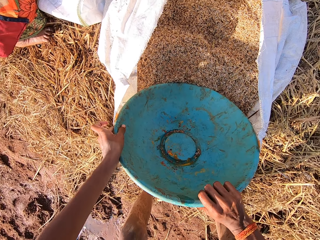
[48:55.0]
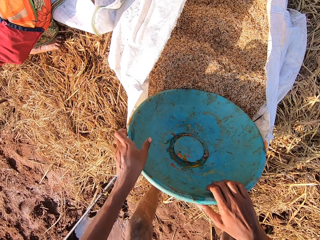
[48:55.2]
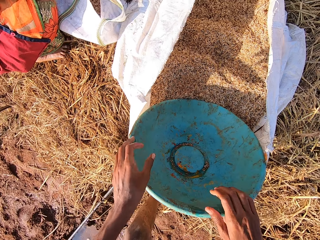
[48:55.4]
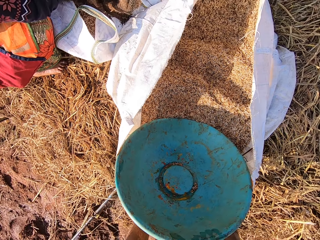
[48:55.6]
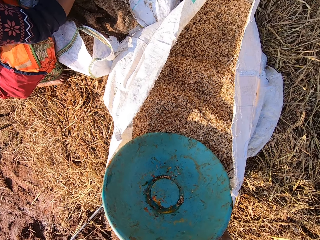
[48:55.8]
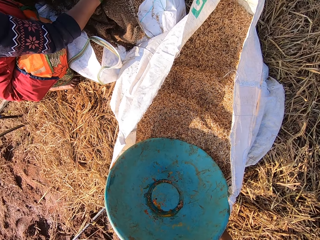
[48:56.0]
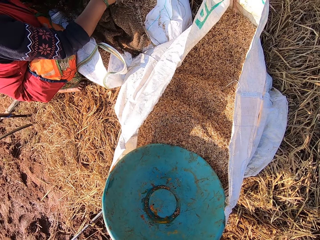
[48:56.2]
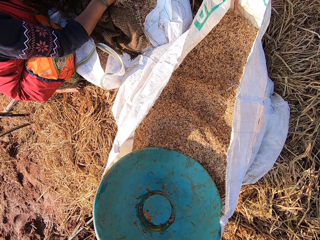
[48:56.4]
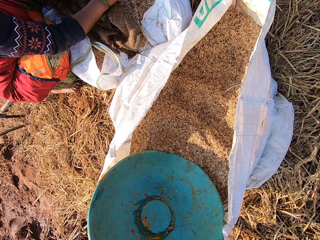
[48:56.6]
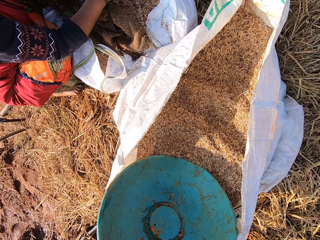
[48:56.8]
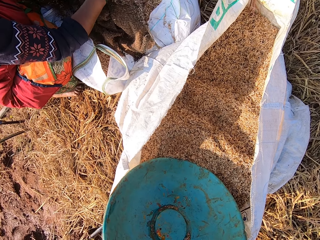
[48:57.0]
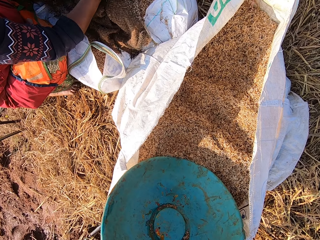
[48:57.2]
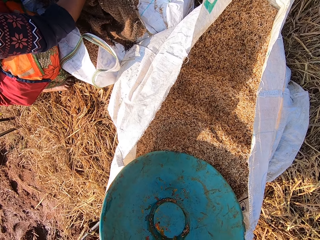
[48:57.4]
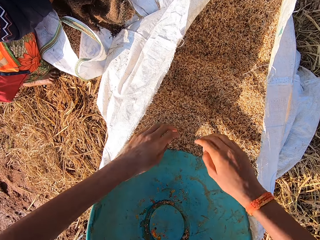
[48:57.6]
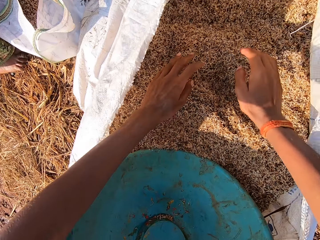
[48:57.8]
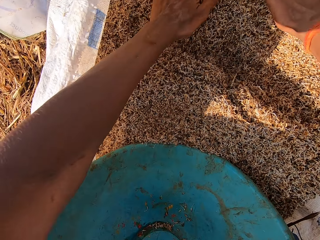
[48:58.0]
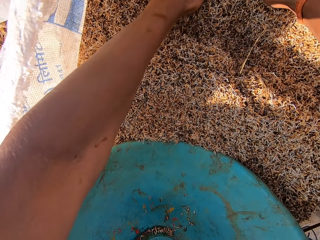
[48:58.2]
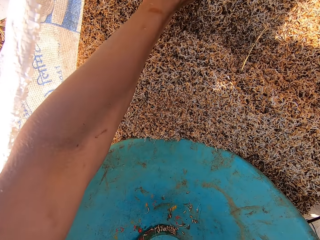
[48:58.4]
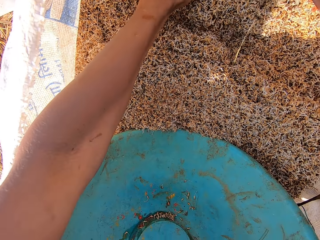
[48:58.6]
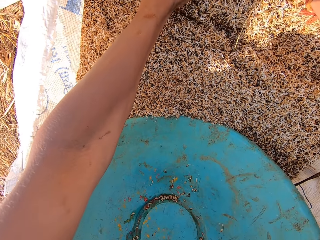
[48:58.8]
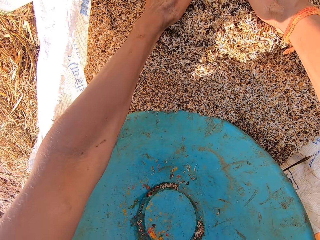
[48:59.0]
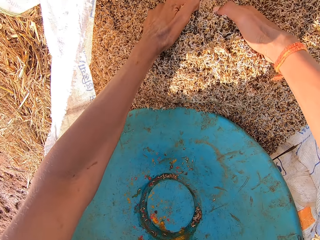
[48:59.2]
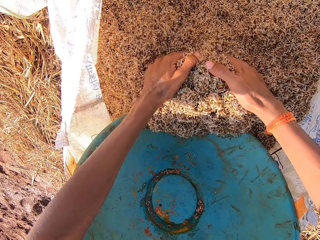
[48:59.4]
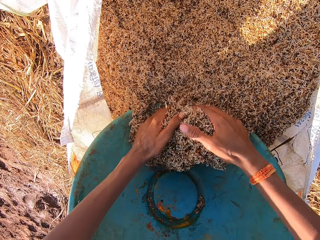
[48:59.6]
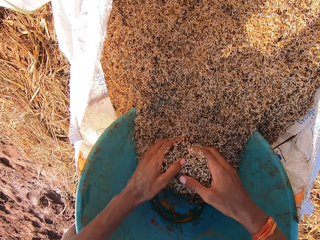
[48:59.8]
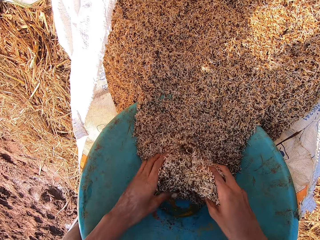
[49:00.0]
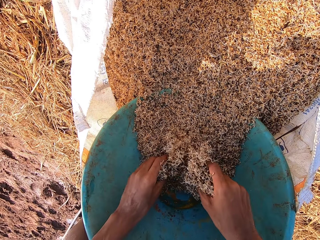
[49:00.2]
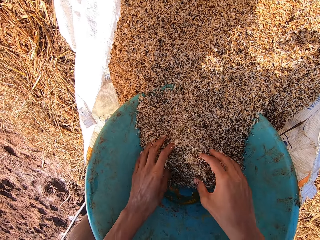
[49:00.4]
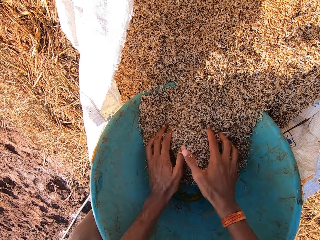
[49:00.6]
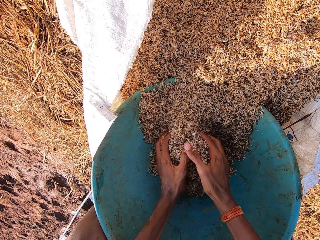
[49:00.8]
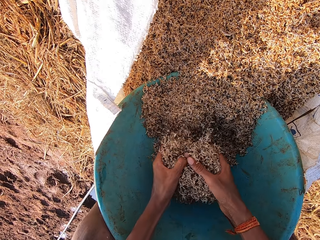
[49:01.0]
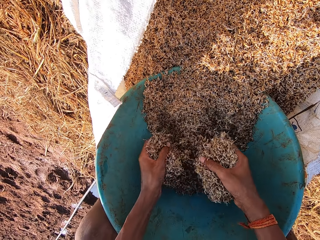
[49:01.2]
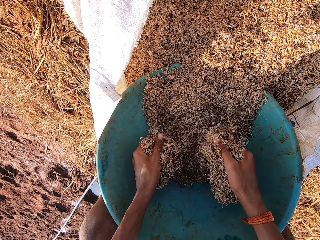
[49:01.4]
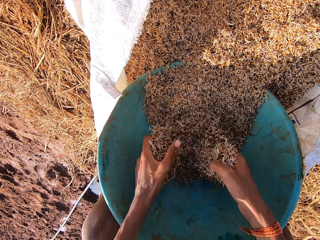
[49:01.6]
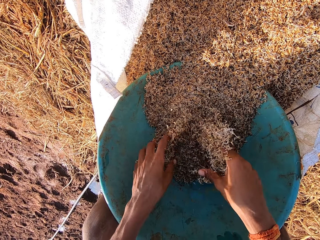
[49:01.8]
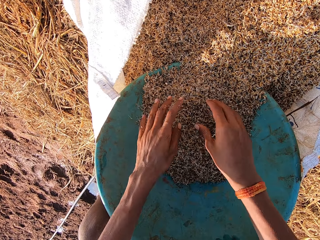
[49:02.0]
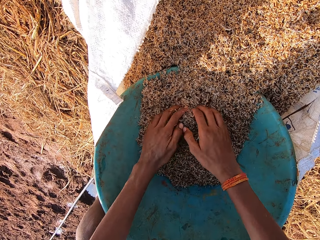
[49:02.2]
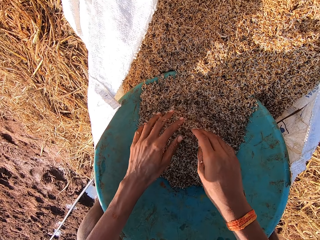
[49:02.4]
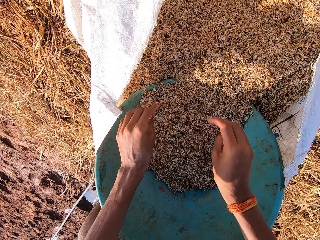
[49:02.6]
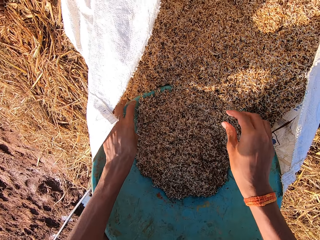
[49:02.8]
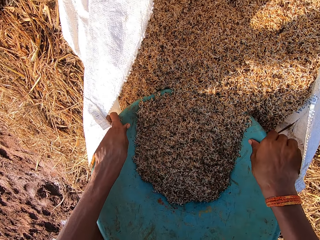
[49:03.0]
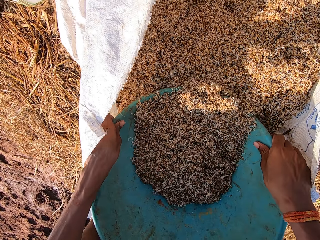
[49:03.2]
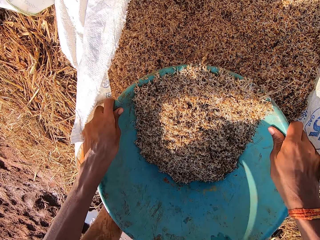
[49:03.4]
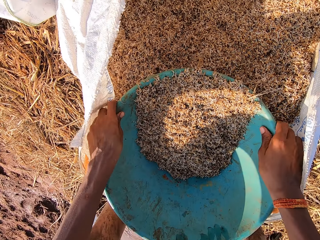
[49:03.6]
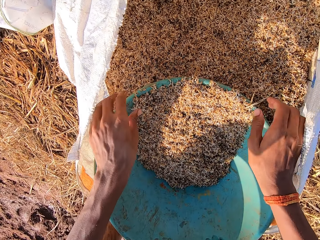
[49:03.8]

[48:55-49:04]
The camera wearer scoops millet from the sack into the bowl with both hands.

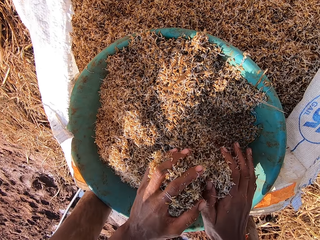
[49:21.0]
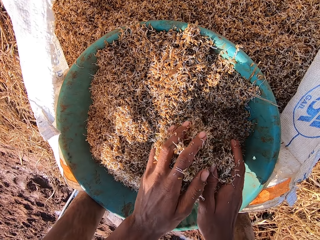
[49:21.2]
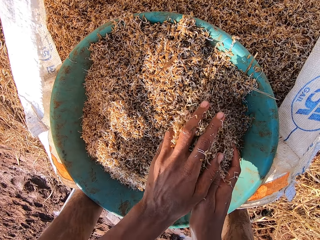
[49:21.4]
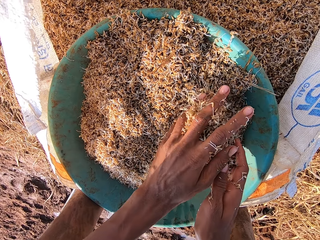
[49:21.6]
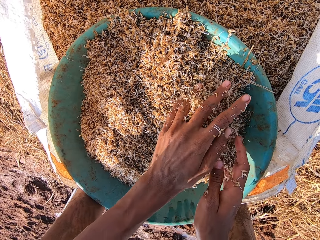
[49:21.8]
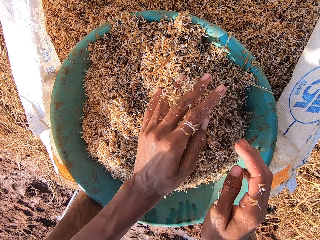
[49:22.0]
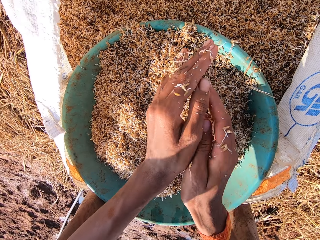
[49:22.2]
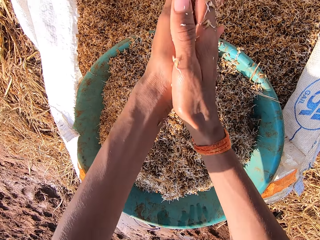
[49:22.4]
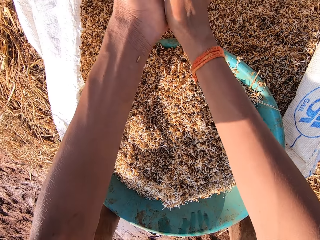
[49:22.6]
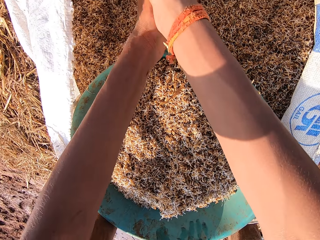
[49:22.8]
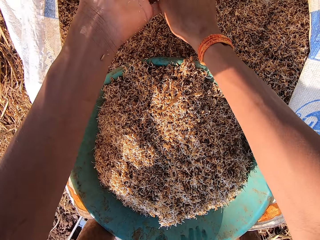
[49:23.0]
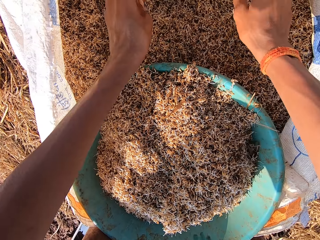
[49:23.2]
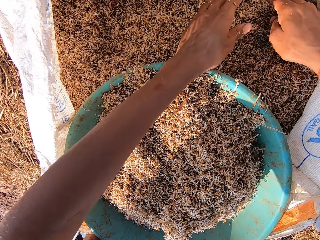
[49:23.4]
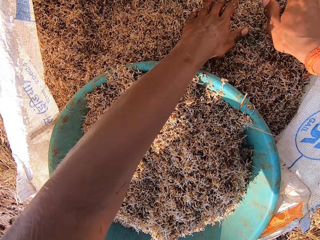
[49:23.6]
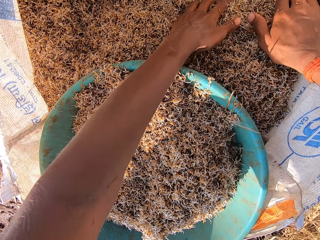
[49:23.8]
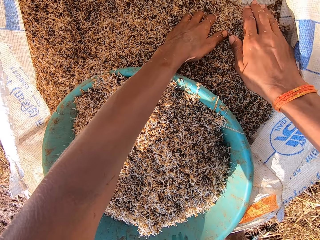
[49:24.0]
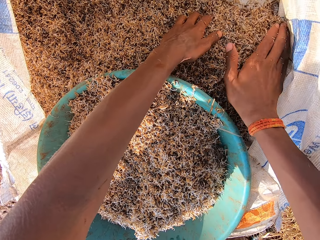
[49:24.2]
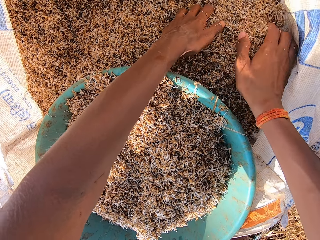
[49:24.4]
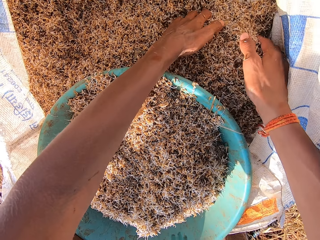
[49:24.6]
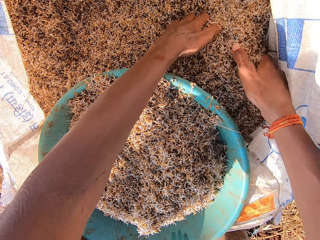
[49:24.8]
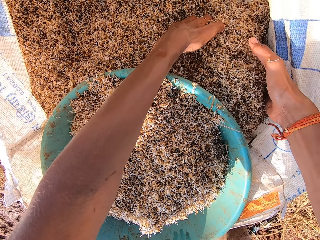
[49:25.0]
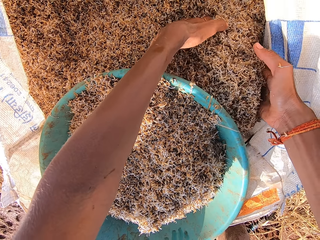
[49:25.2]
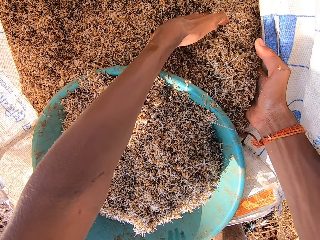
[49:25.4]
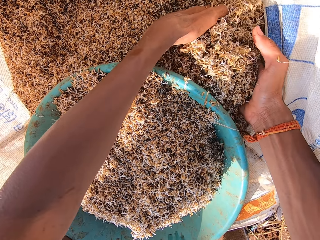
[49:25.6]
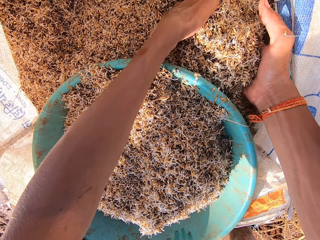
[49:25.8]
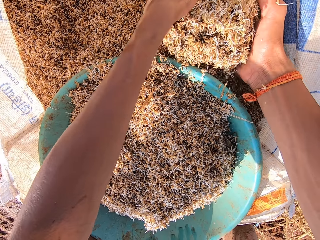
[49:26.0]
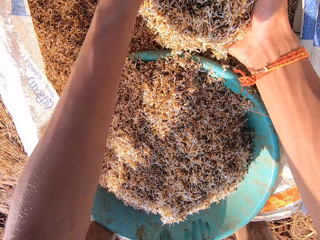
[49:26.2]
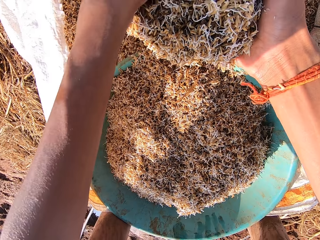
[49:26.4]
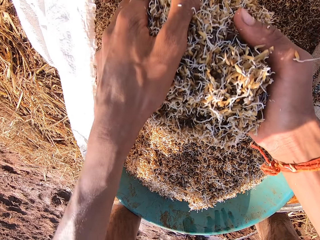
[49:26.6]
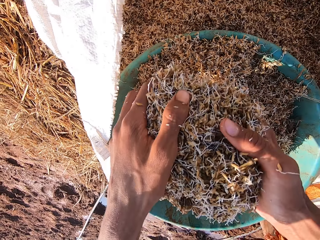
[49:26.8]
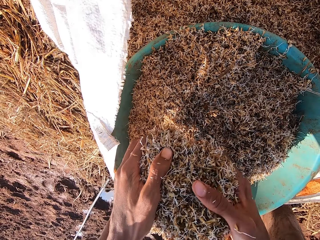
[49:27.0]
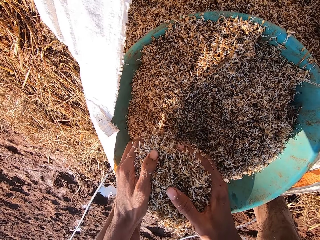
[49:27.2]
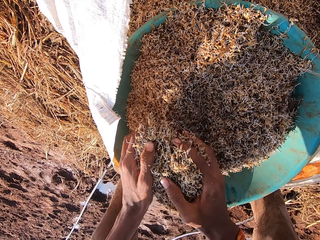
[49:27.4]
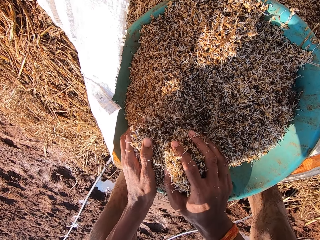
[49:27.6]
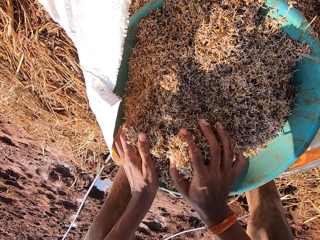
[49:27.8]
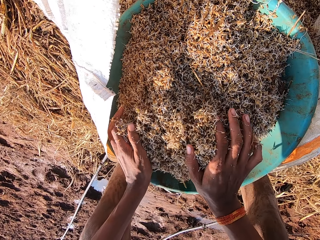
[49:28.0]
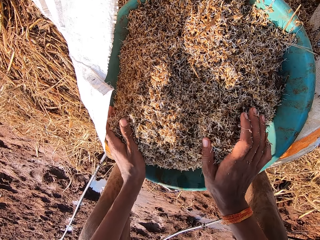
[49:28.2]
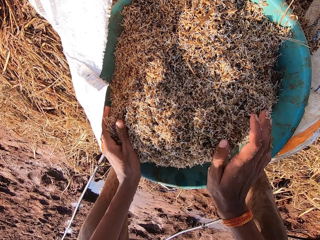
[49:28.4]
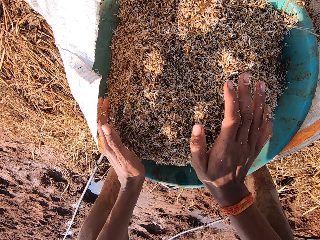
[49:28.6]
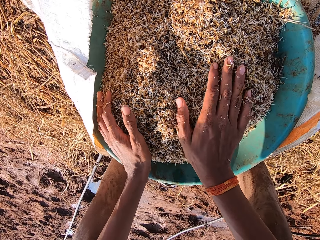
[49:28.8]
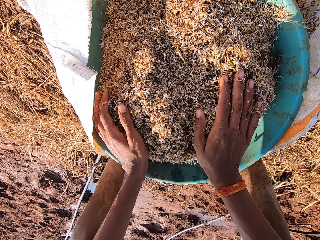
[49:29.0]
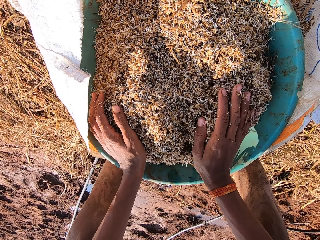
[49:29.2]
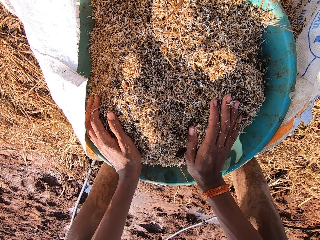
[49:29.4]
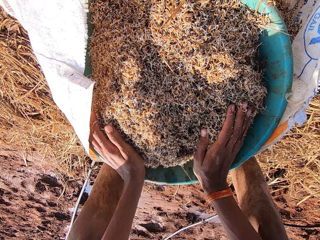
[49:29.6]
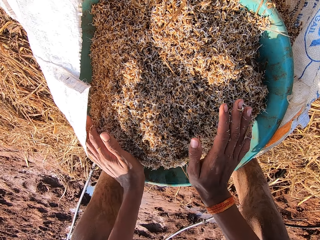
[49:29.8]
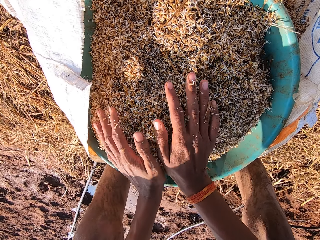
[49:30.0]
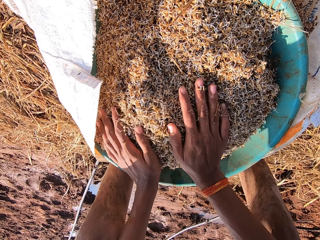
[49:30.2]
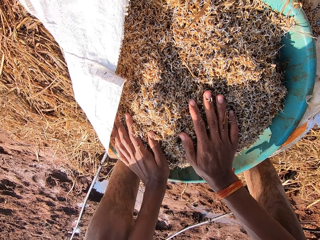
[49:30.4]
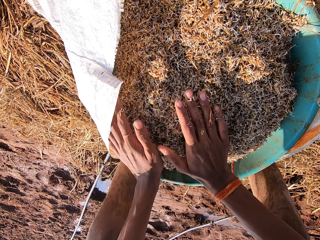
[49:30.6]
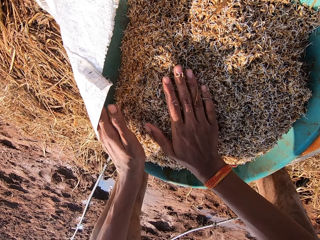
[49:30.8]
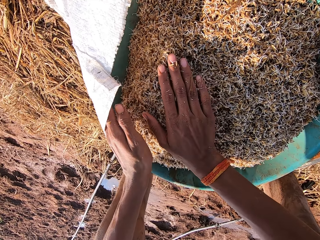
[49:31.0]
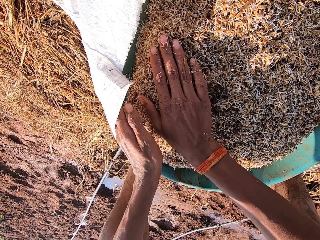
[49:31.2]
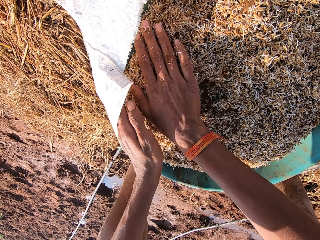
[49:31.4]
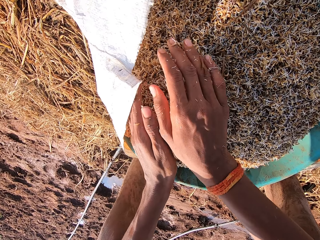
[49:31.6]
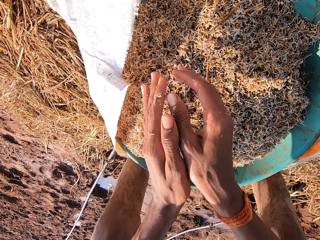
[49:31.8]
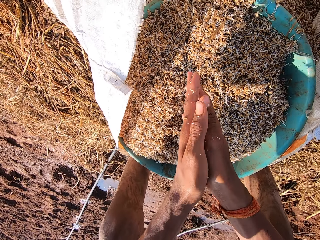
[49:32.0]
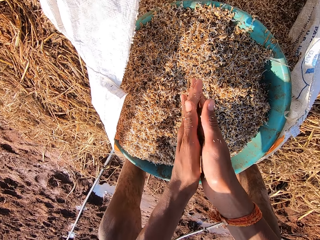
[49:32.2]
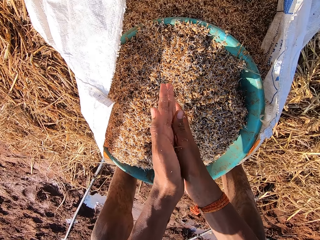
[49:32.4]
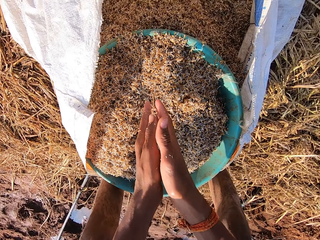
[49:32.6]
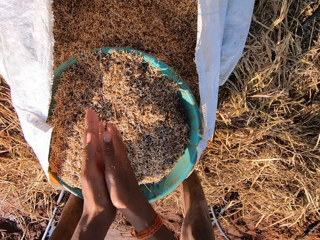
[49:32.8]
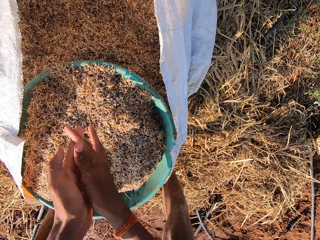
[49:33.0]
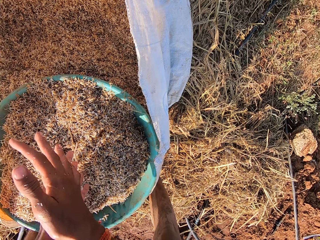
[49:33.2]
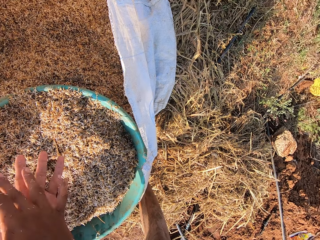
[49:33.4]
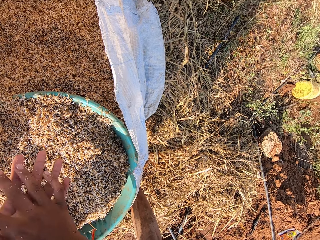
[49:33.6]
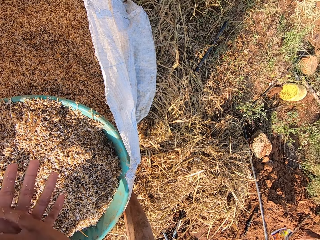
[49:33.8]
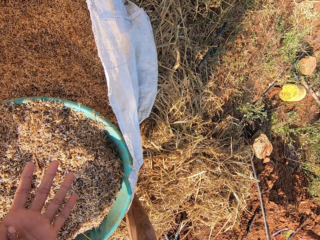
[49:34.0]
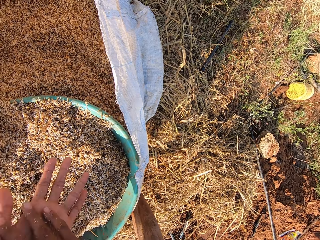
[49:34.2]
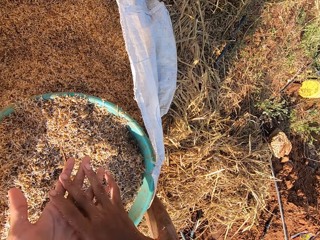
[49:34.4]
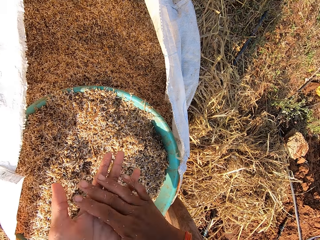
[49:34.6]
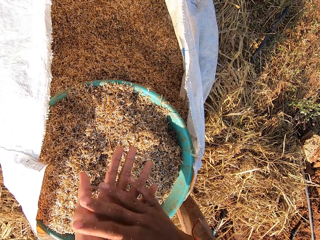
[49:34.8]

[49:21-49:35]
The camera wearer dusts millet from both hands. They scoop millet from the sack into the bowl with both hands. They dust millet from both hands.
